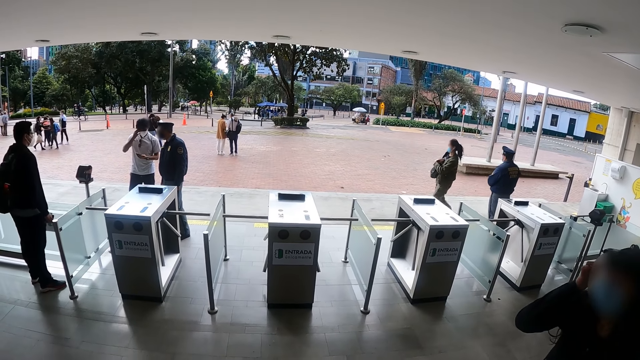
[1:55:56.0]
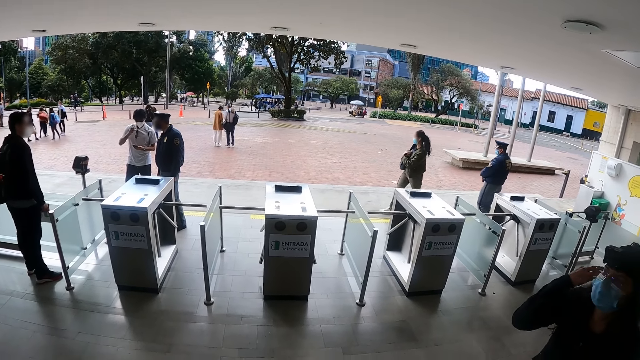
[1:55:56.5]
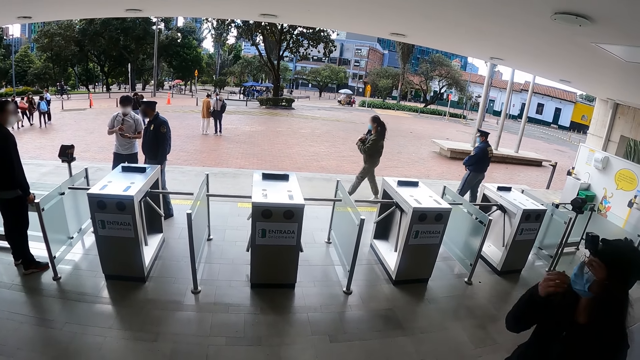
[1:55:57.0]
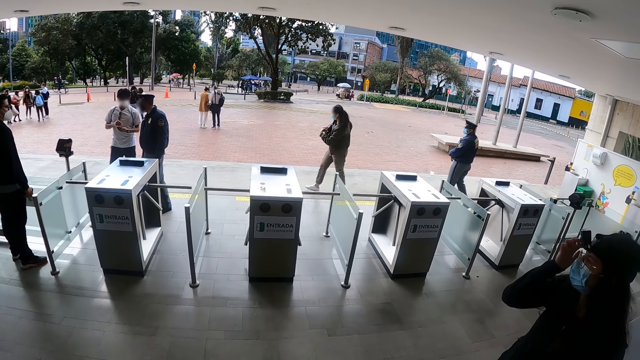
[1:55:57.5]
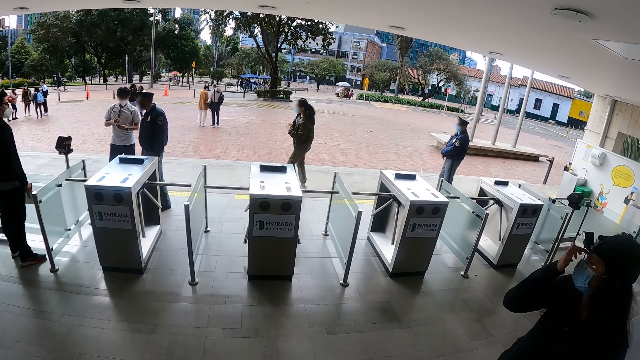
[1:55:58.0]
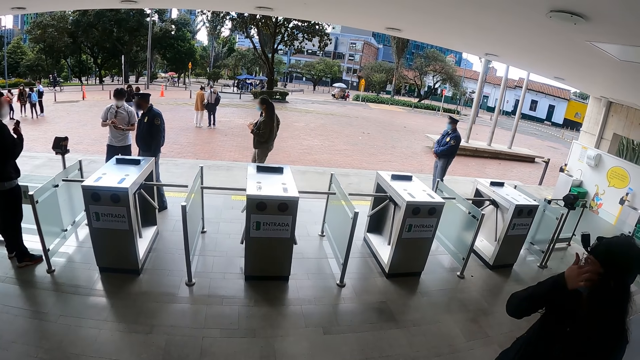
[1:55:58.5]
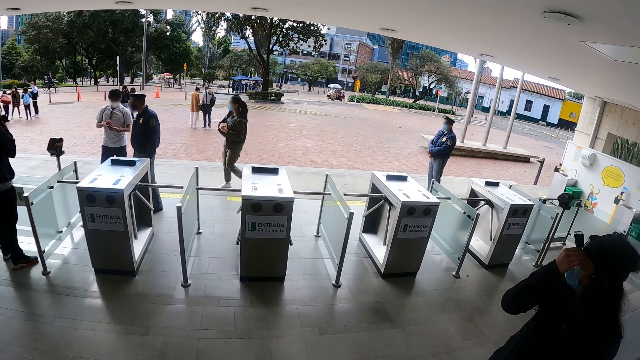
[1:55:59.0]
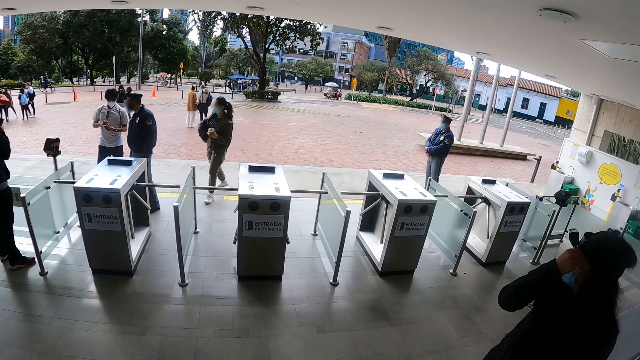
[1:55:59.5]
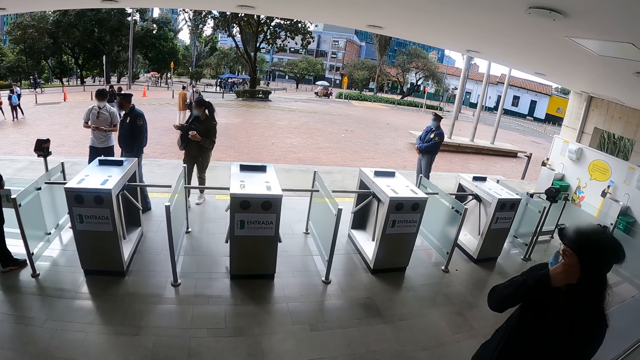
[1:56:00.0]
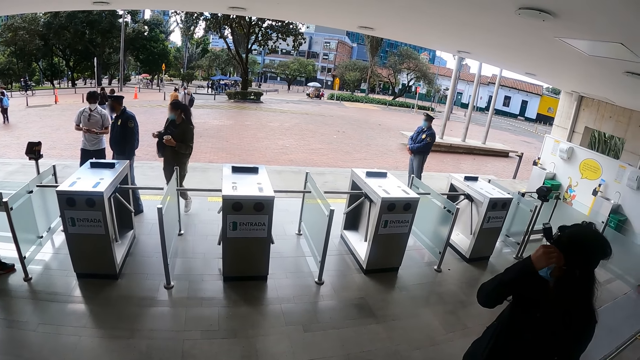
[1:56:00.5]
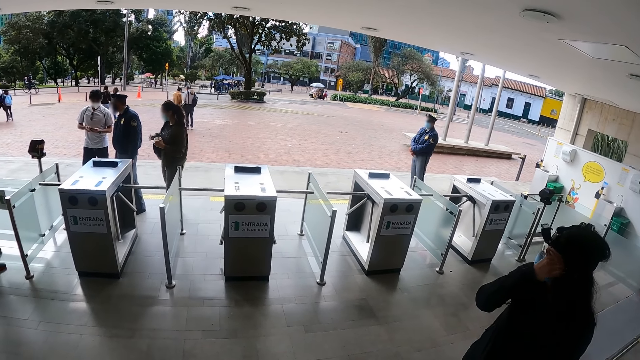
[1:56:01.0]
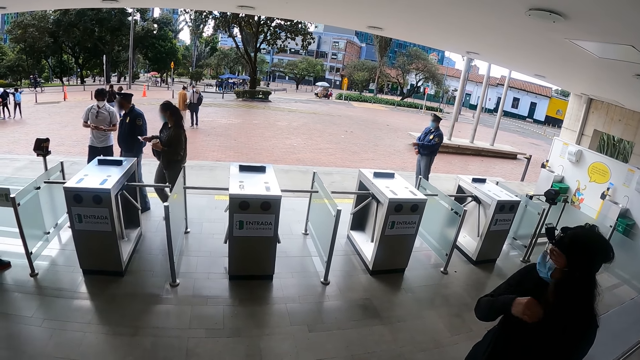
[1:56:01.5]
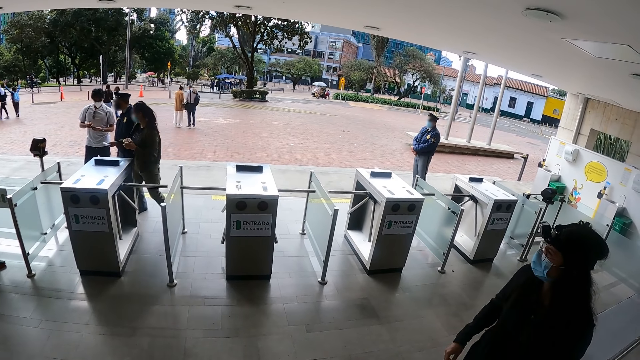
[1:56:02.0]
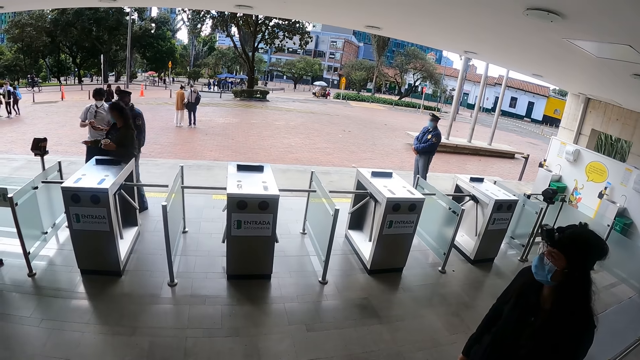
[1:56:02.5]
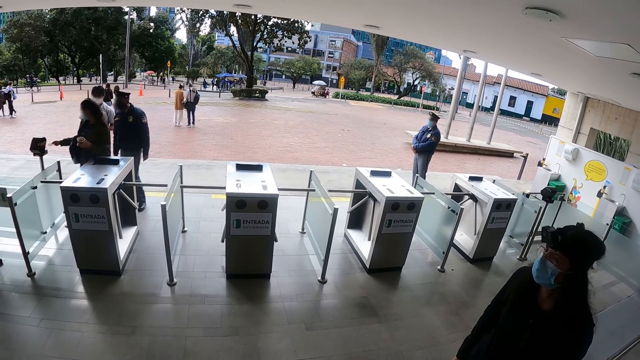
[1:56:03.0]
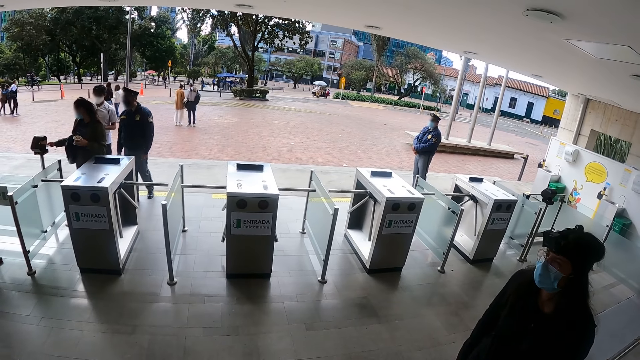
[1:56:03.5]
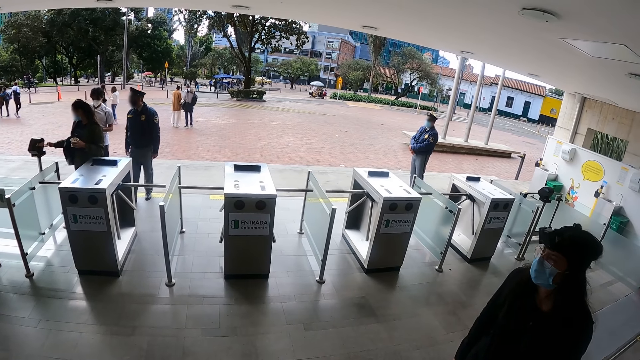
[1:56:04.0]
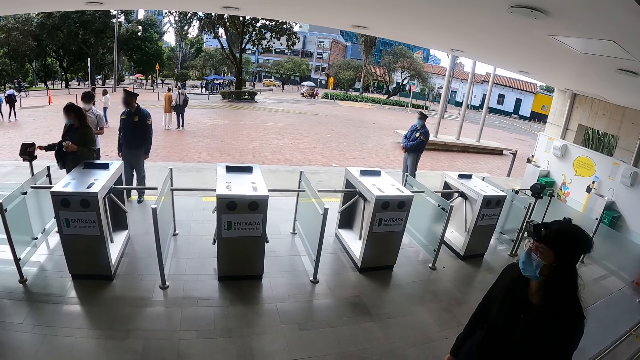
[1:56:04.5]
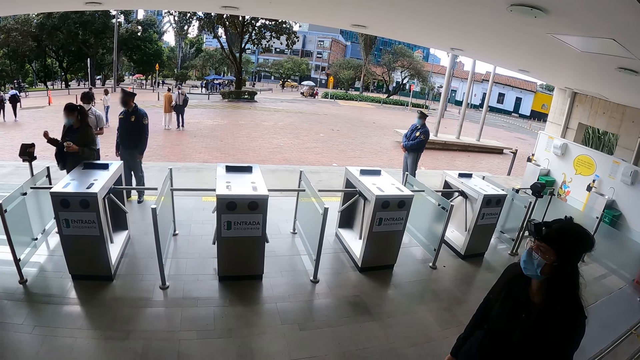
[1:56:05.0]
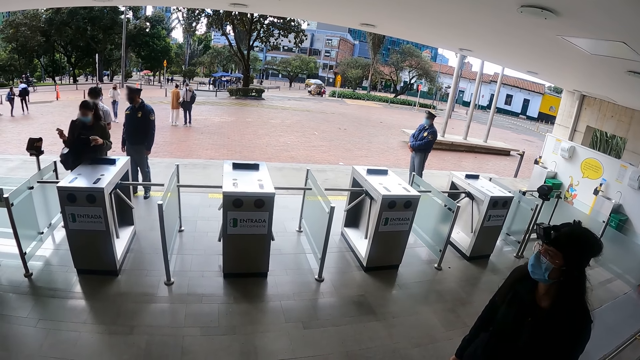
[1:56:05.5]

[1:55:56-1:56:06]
A woman moves her hair with a hand. The camera wearer stares at the entrance.

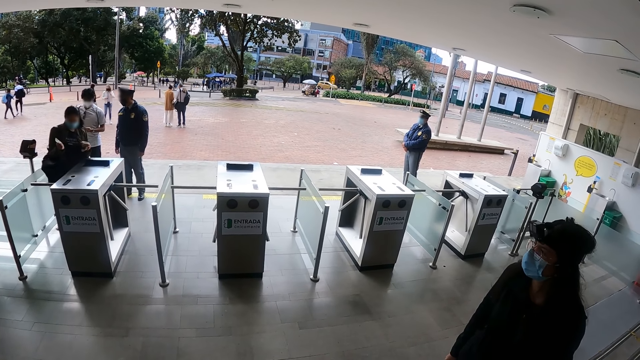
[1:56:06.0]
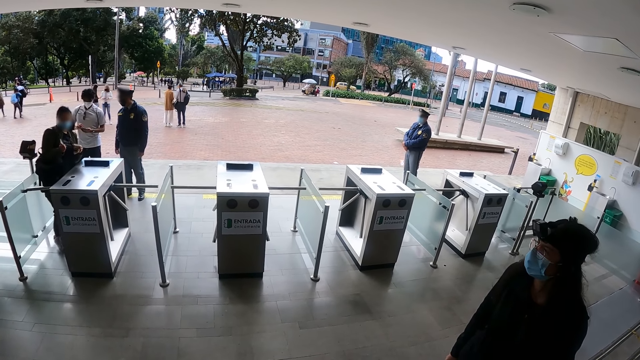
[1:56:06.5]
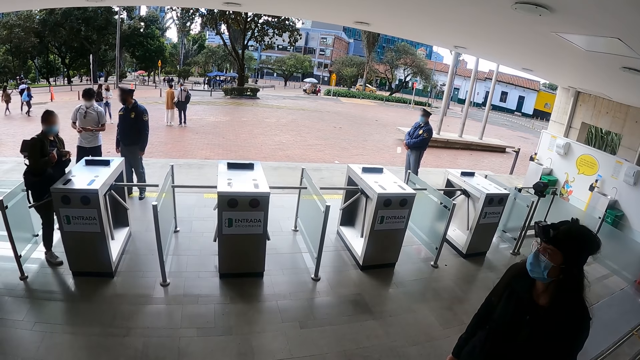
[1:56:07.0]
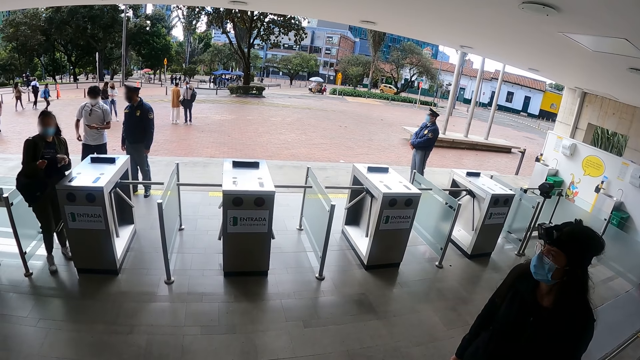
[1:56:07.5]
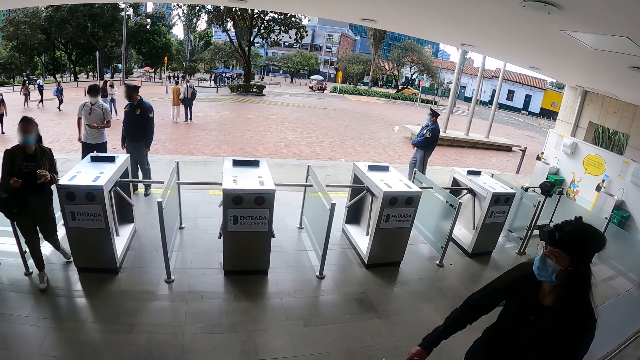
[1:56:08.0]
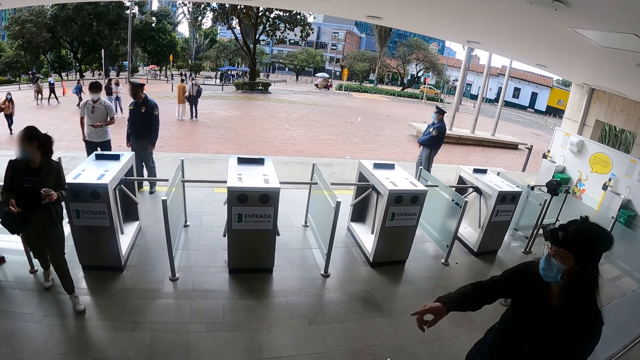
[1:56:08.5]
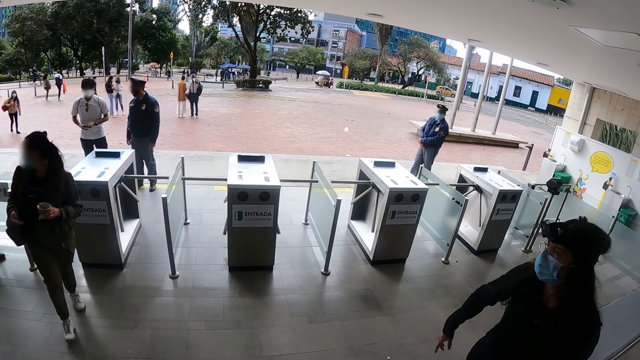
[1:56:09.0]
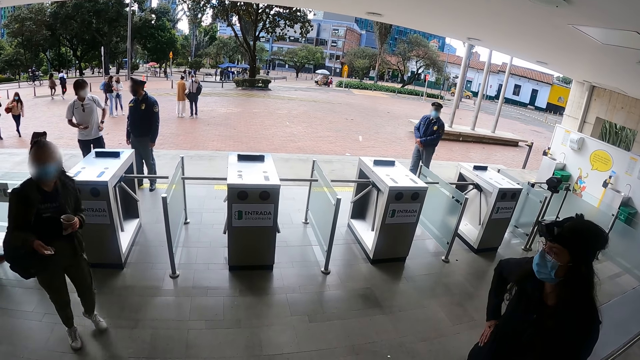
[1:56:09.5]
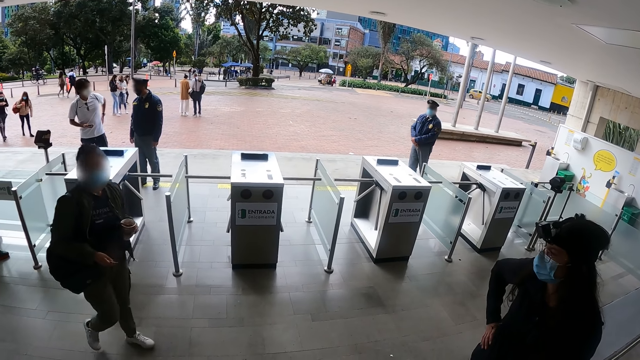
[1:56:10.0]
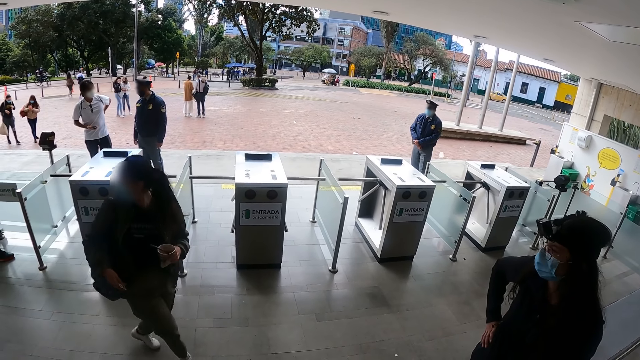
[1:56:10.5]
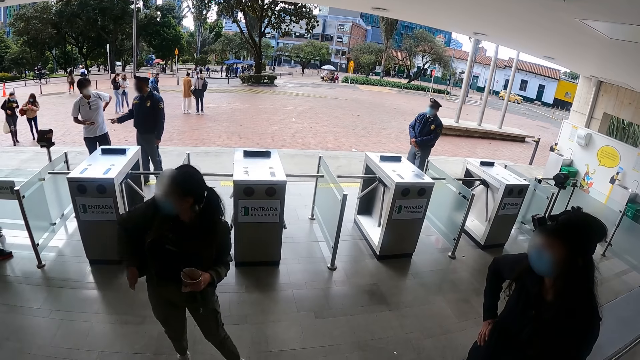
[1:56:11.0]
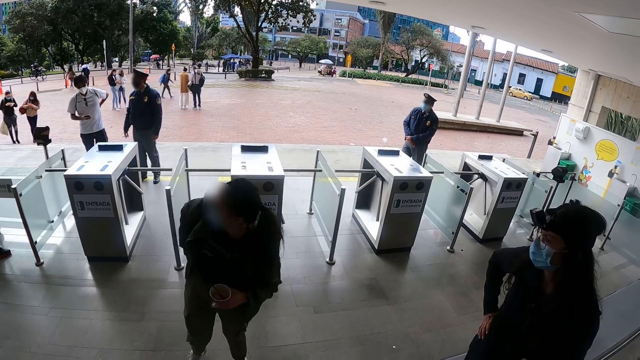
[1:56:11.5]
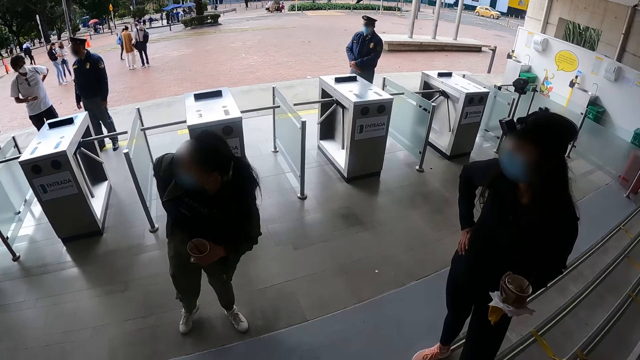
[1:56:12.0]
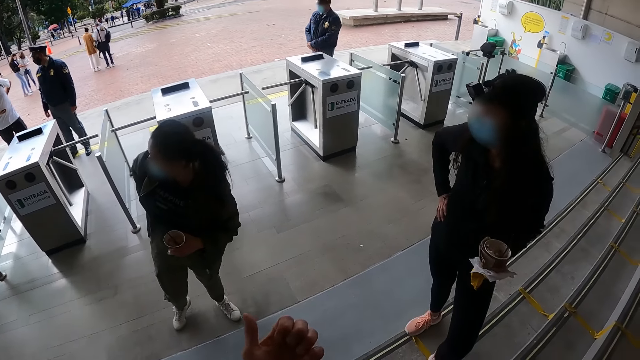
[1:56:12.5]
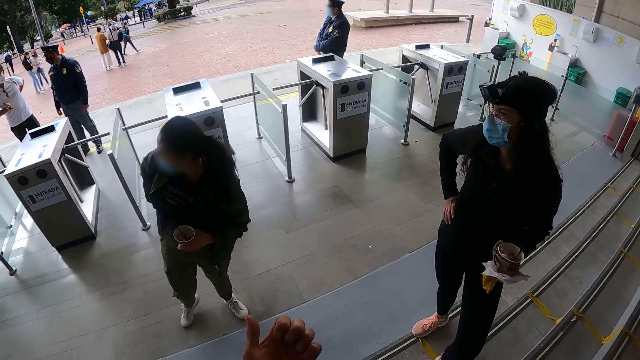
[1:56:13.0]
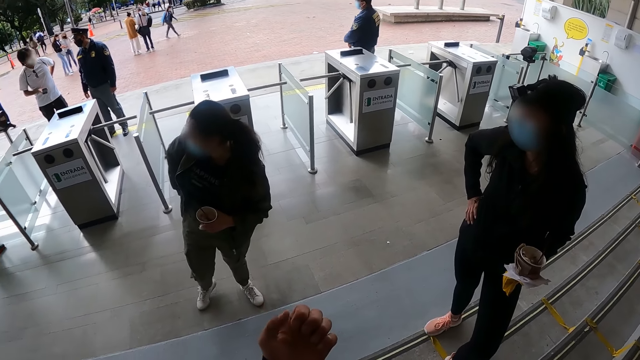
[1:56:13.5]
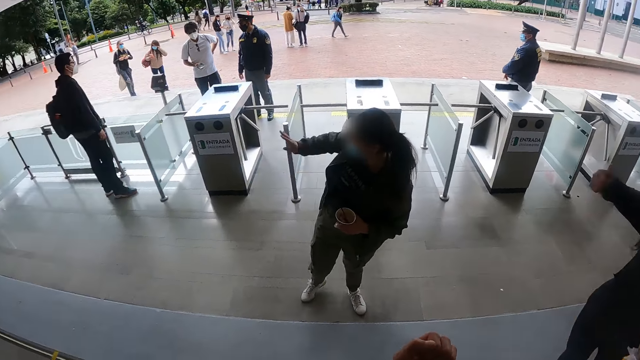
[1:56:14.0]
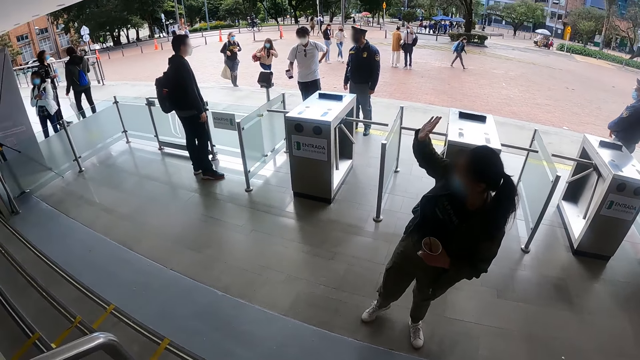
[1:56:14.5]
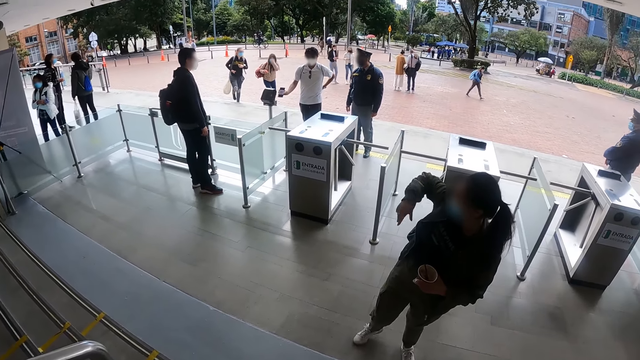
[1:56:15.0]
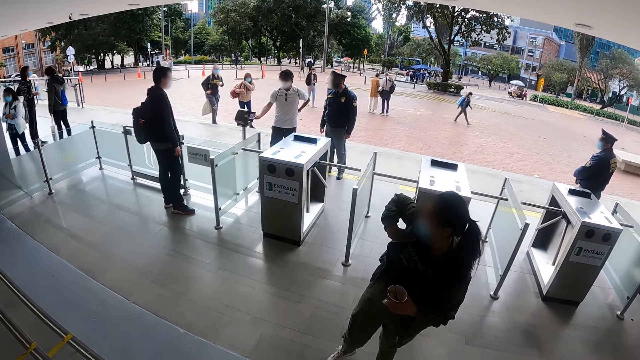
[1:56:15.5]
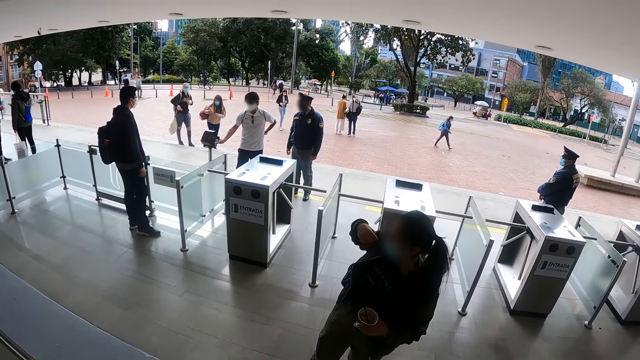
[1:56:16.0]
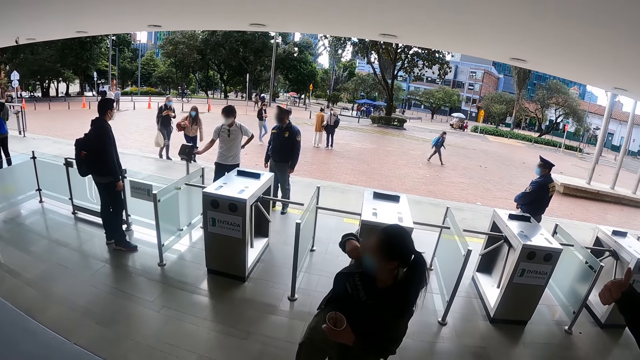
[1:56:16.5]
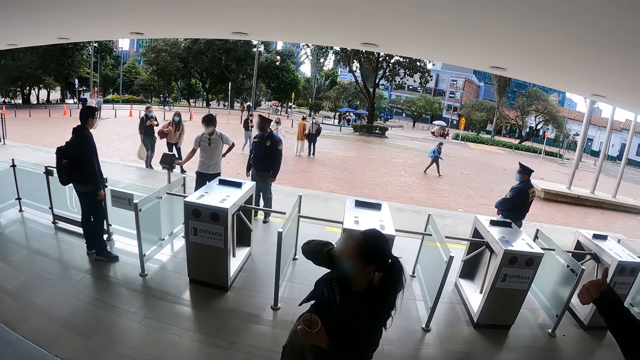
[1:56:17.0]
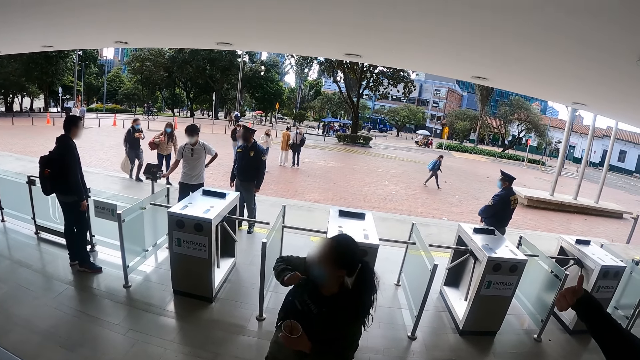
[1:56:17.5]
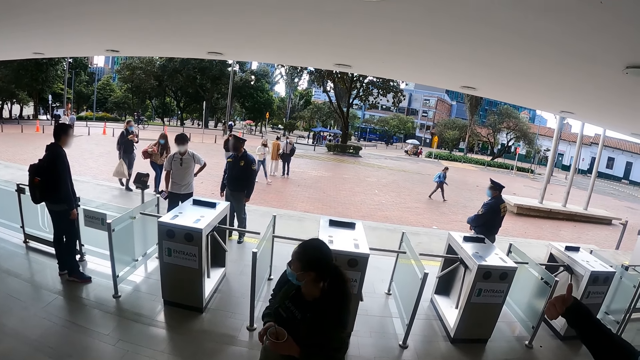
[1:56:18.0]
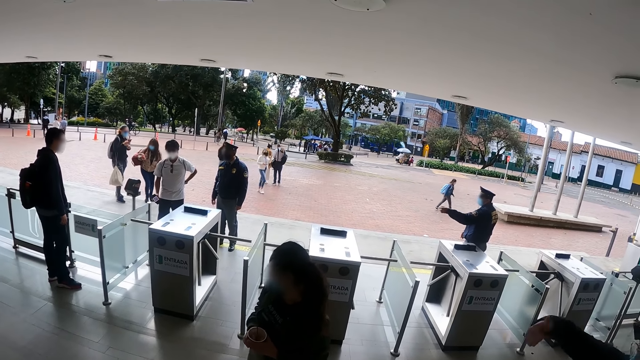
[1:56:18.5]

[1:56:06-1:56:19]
A woman points a finger. She puts a hand on her waist. The camera wearer looks at her hand. Another woman waves a hand. The first woman puts a thumb up.
